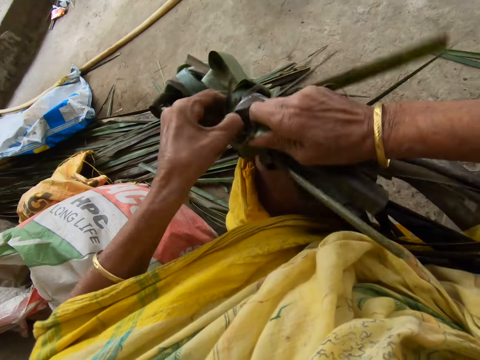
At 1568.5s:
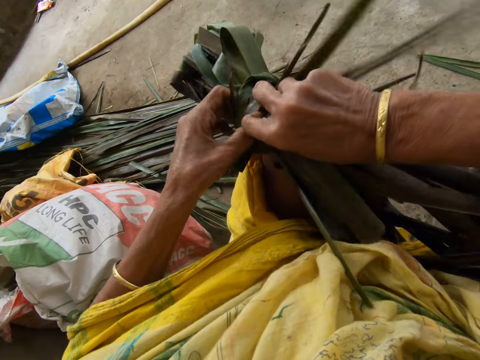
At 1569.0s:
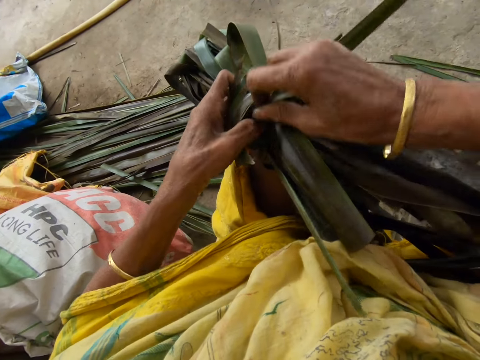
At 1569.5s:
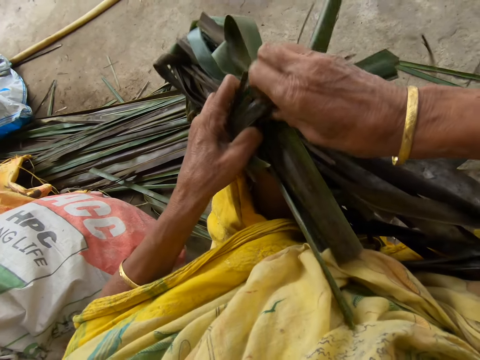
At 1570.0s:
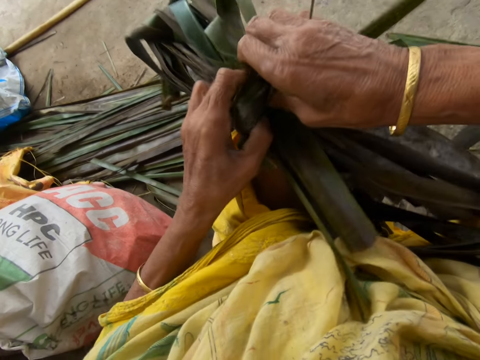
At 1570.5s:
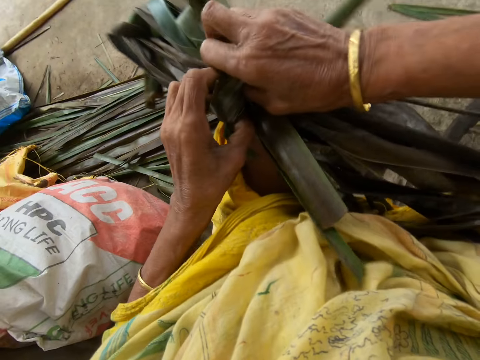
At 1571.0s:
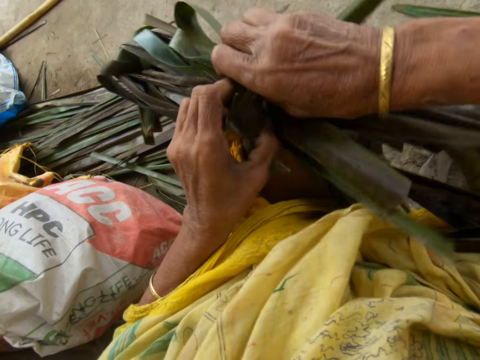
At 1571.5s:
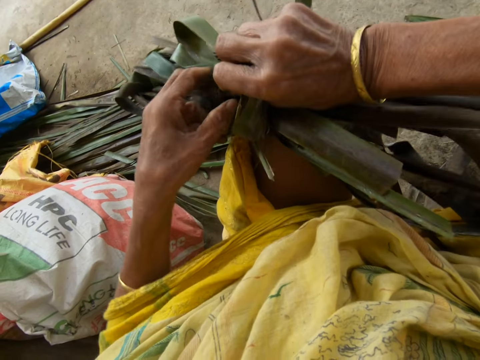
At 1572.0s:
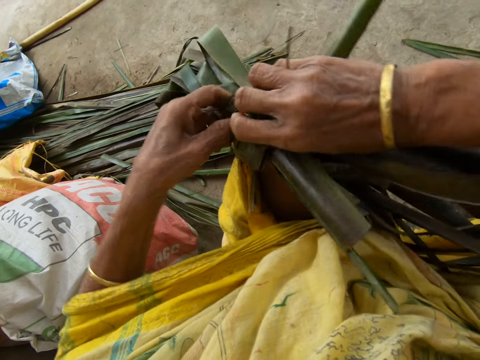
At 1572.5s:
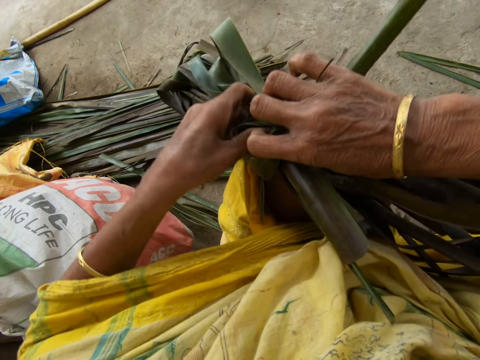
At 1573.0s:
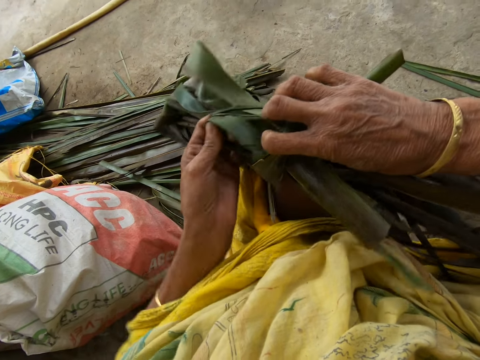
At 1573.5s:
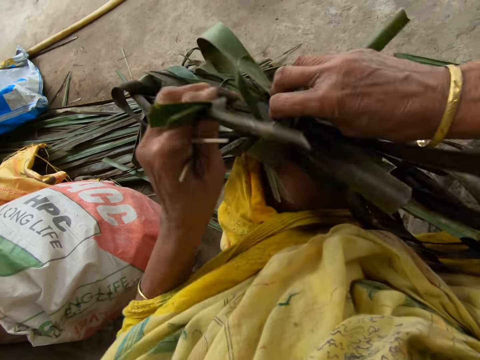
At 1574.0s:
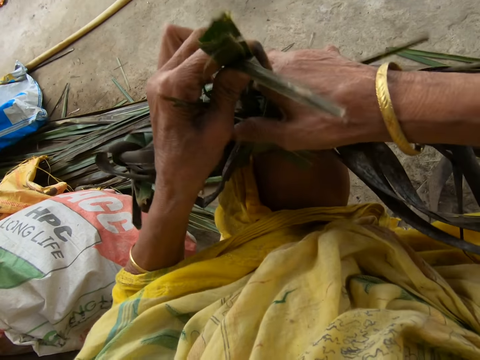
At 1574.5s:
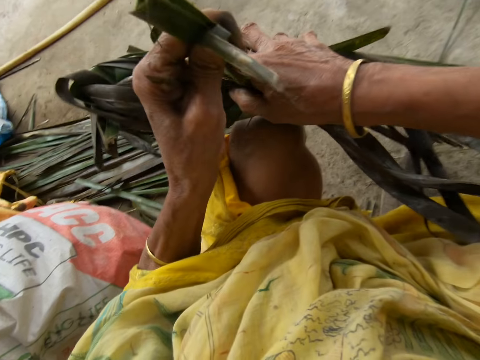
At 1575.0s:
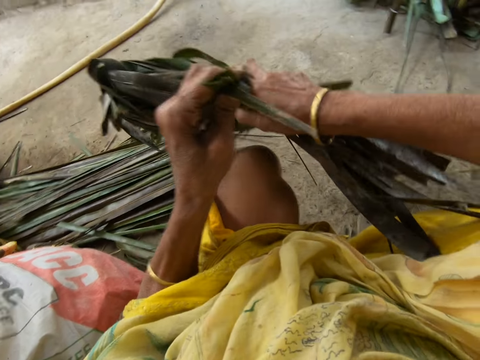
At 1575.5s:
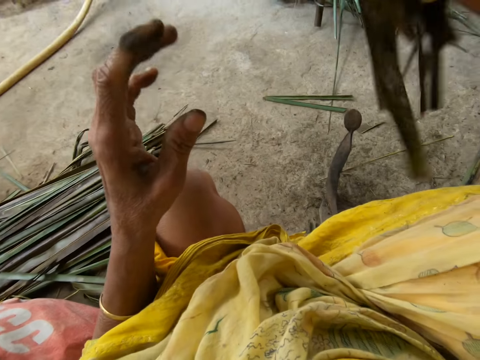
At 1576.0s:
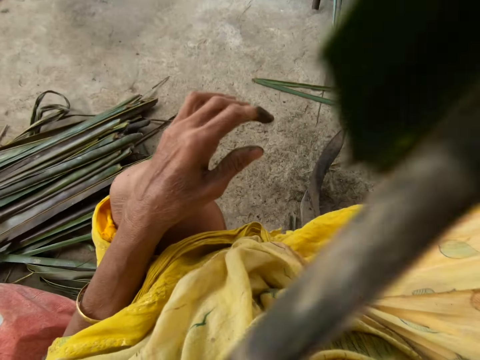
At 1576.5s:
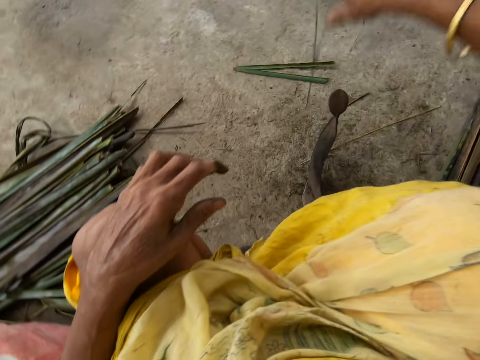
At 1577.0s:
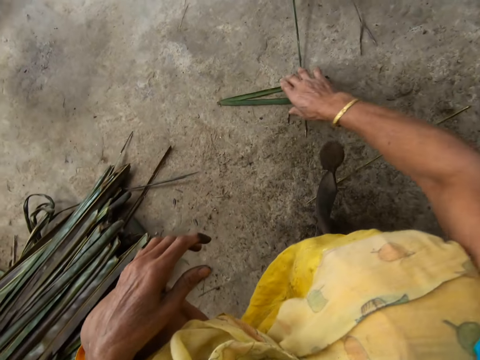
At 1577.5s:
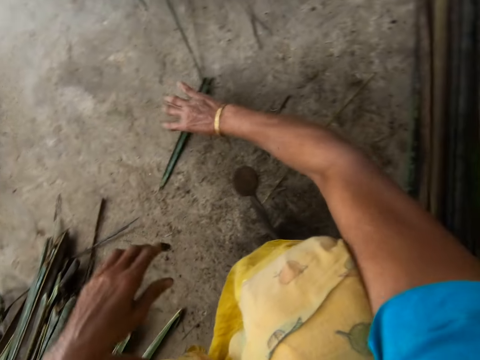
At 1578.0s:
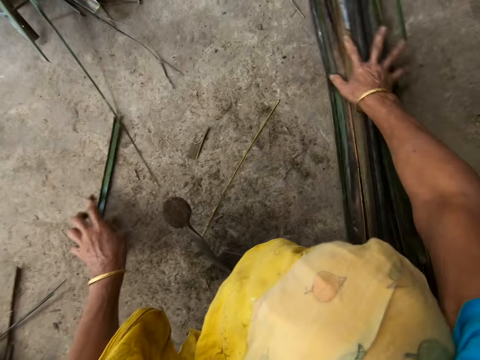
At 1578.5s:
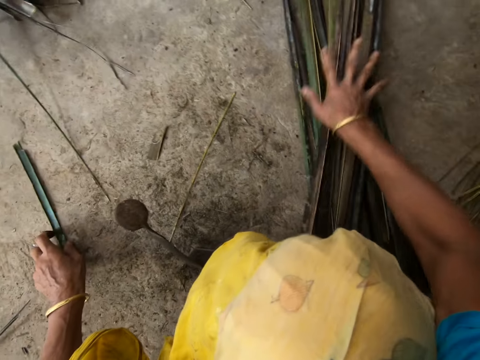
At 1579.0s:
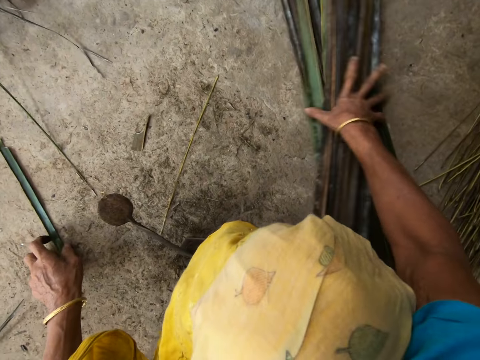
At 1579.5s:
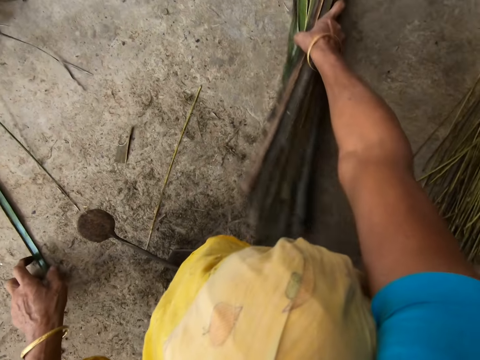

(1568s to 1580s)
The camera wearer pushes coconut leaves into a knot. They tighten the knot on the coconut leaves. They throw the leaflets on the ground with both hands. They collect the coconut leaves on the floor and push the coconut leaves on the floor.

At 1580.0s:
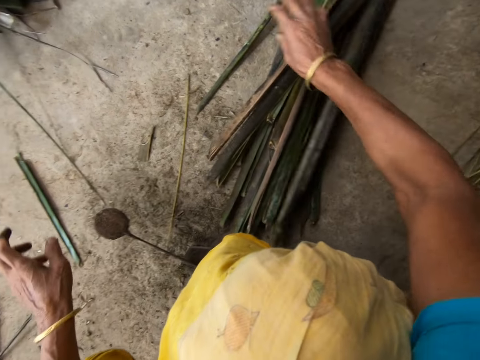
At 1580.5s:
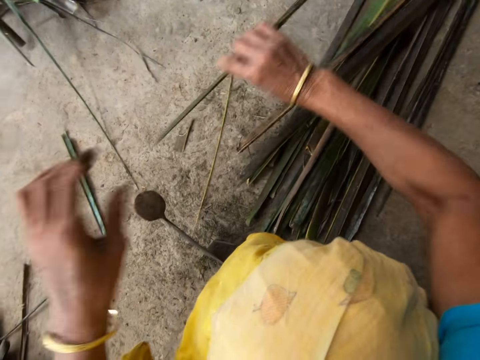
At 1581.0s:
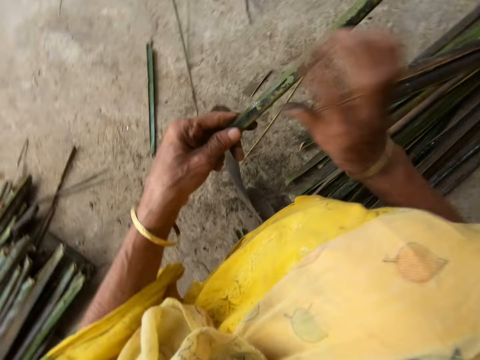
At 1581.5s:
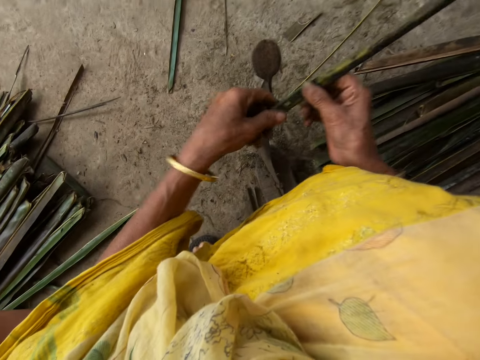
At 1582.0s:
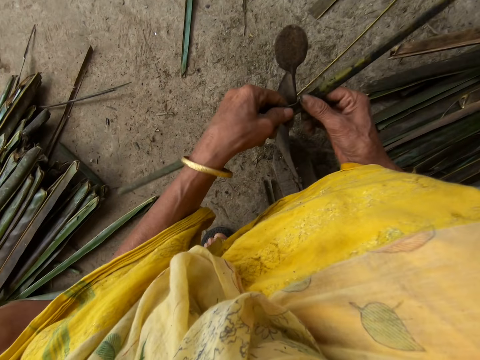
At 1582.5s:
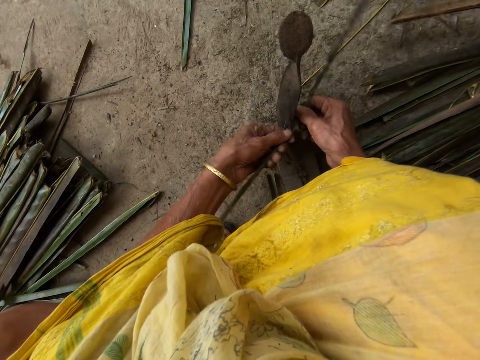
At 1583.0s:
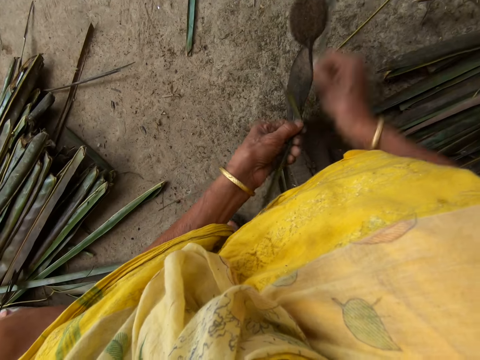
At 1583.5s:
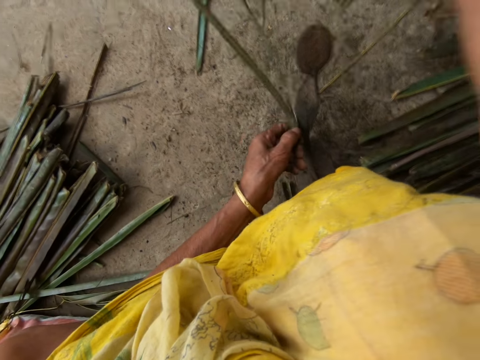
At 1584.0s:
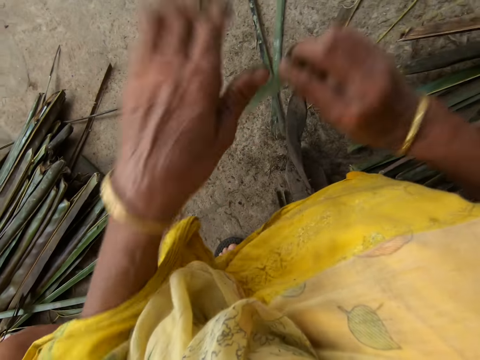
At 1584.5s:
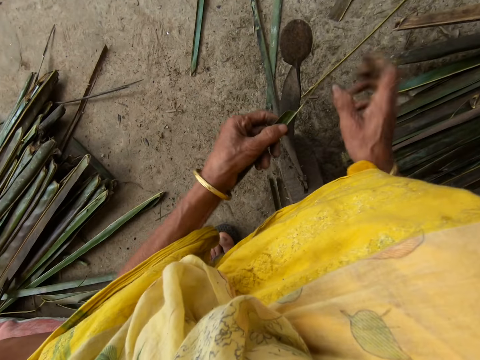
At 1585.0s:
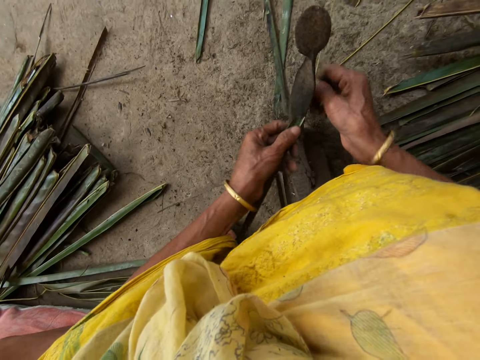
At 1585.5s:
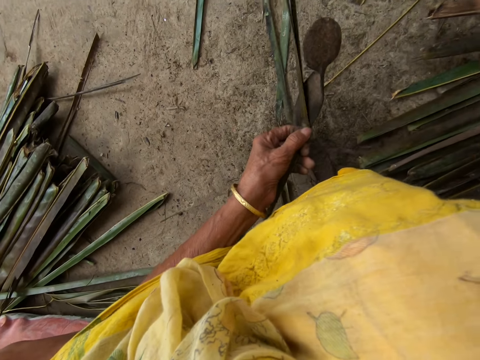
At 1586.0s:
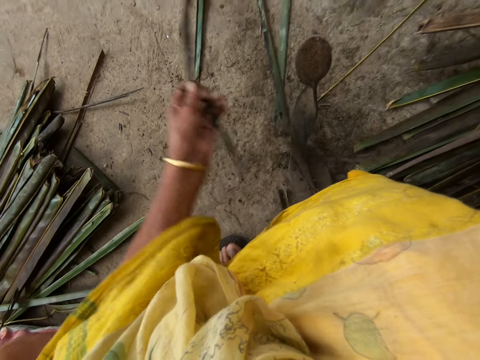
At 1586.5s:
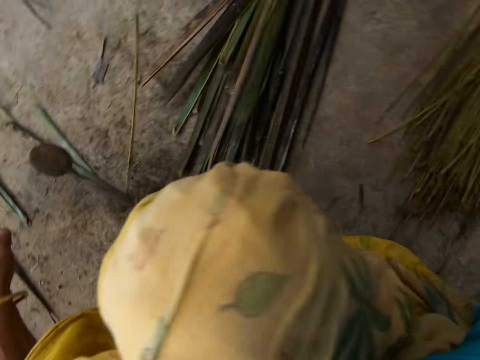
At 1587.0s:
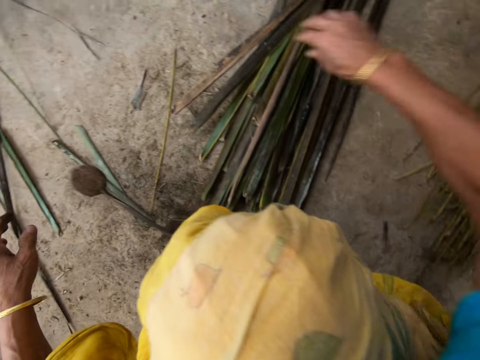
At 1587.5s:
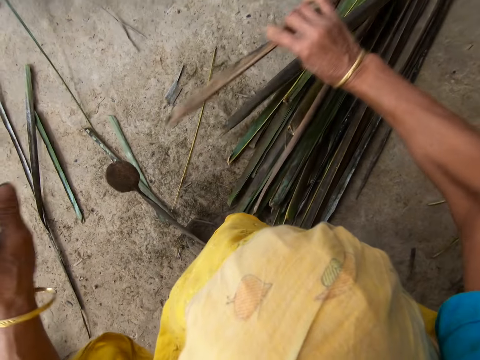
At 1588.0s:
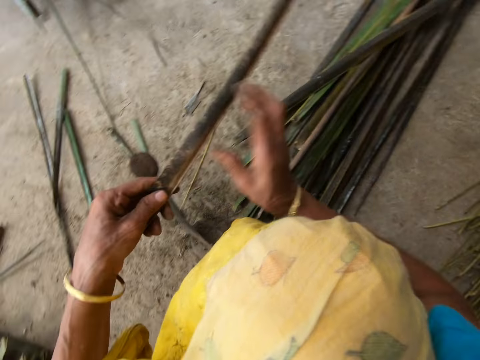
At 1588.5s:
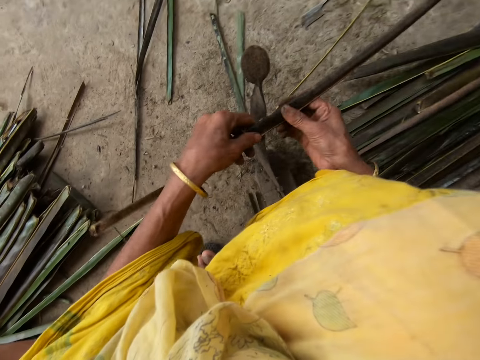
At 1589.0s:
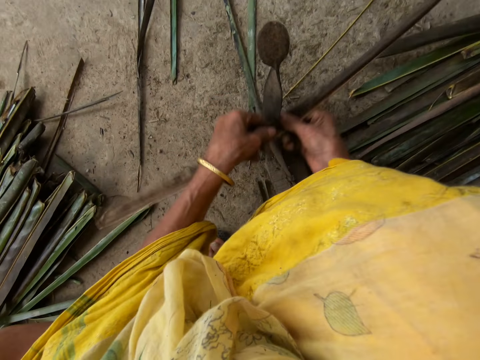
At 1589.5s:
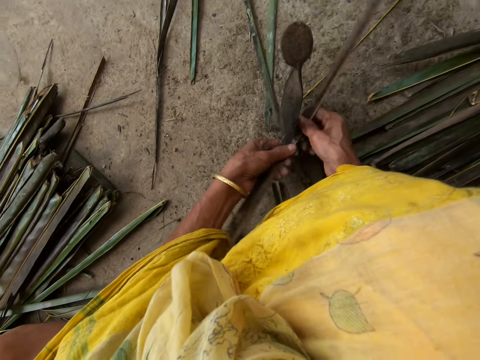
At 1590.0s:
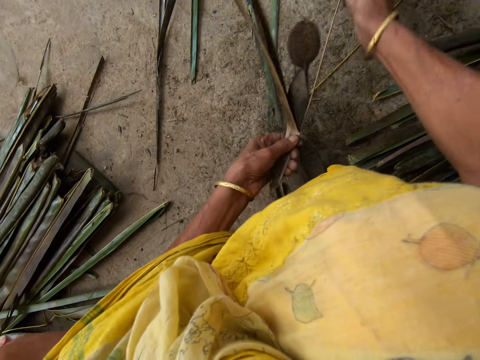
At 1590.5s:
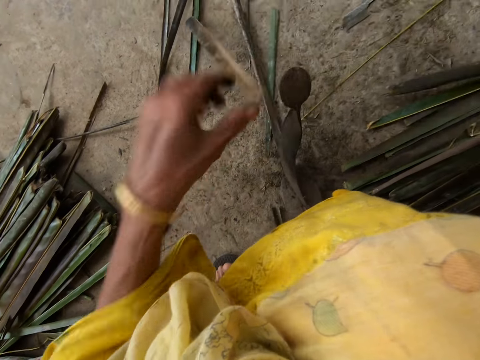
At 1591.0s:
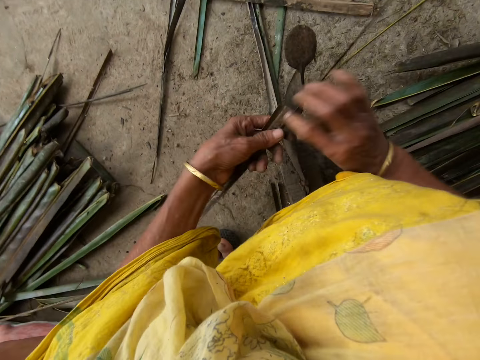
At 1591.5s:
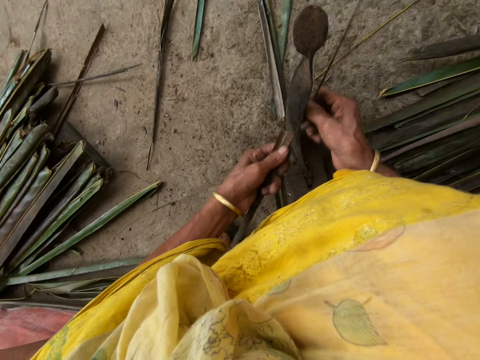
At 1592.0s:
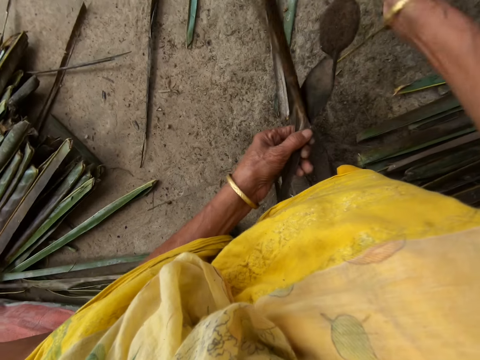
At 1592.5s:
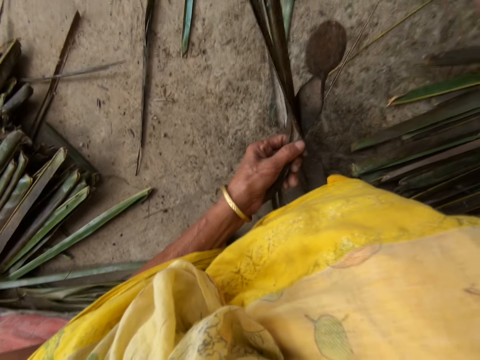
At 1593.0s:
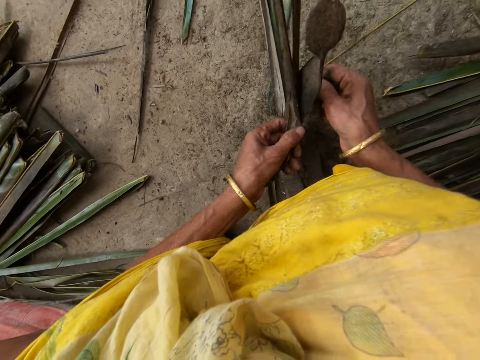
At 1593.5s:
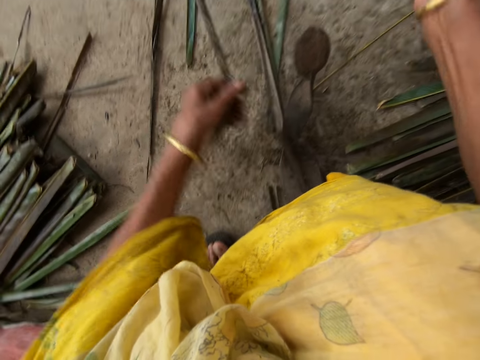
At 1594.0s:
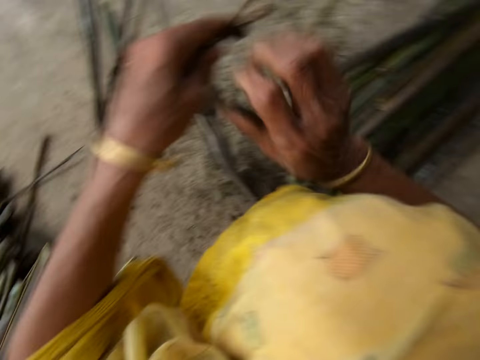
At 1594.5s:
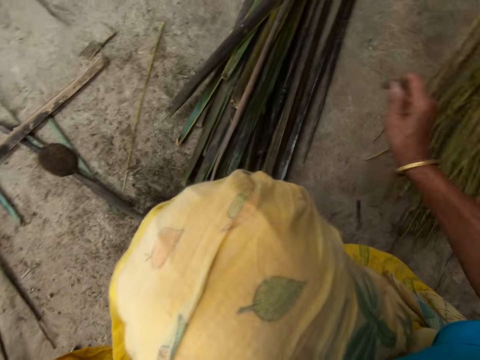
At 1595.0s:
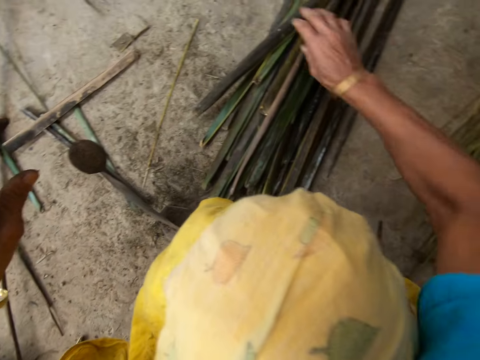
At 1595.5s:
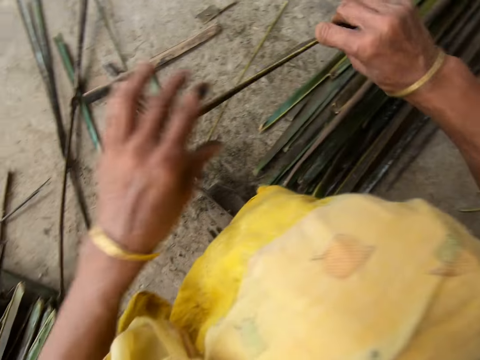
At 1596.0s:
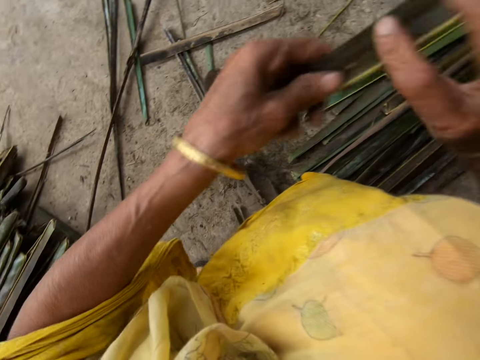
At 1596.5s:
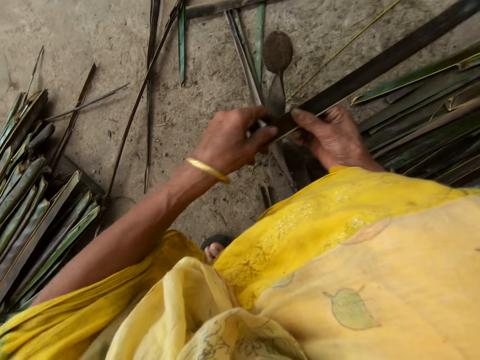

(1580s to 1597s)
The camera wearer picks up a leaflet or coconut leaf from the floor with her right hand. She trims the leaflet from a stick or midrib with the sharp edge iron rod or vegetable cutter on the floor. She pulls the midrib on the coconut leaf. She reaps the coconut leaf off the midrib on the vegetable cutter. She drops the stick on the floor with her right hand. She picks up a leaflet from the floor with her right hand. She trims the leaflet from a stick with the sharp edge iron rod on the floor. She pulls the midrib on the coconut leaf. She reaps the coconut leaf off the midrib on the vegetable cutter. She pulls the midrib on the coconut leaf. She drops the stick on the floor with her right hand. She picks up a leaflet from the floor with her right hand.
